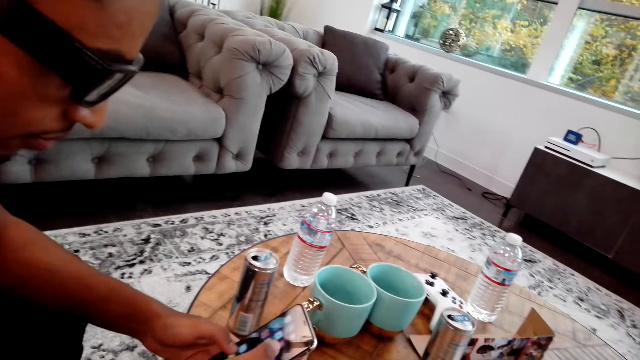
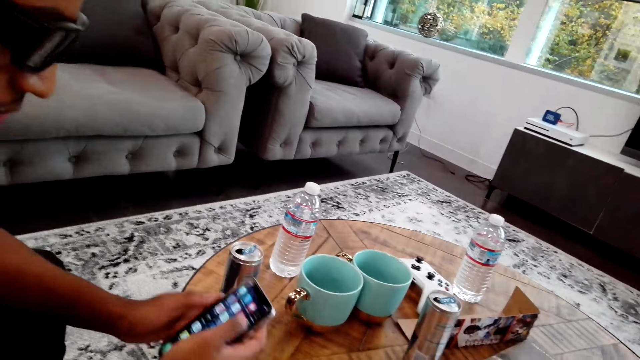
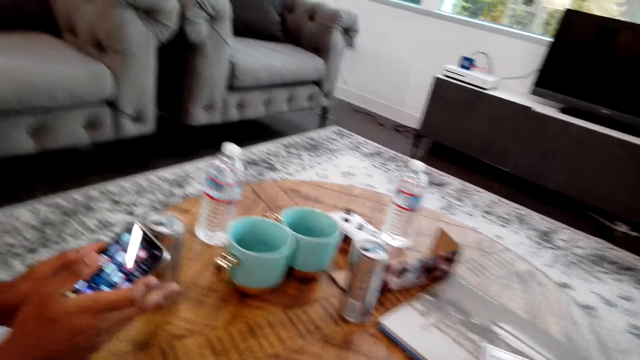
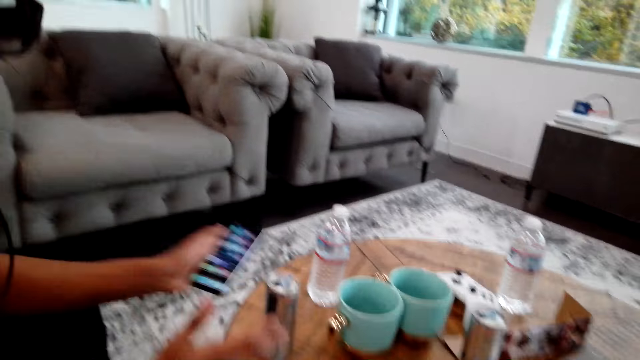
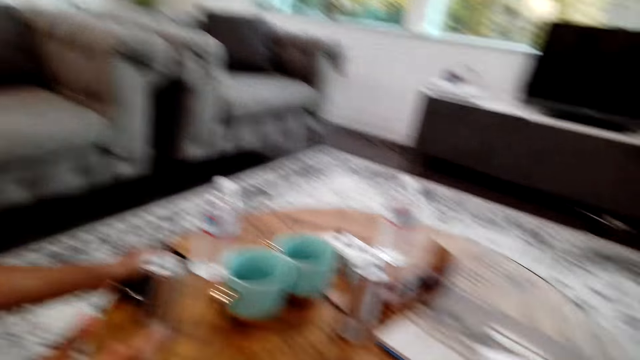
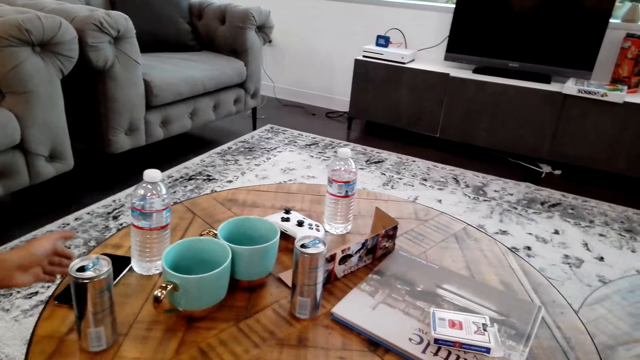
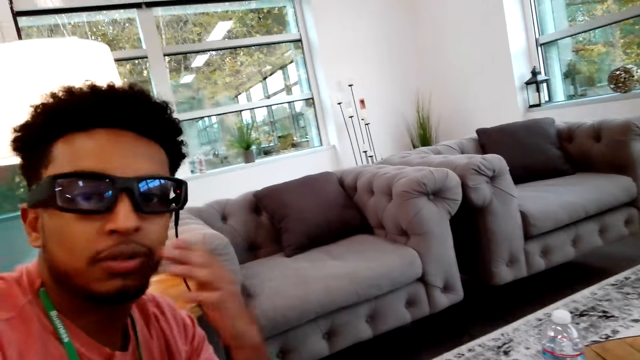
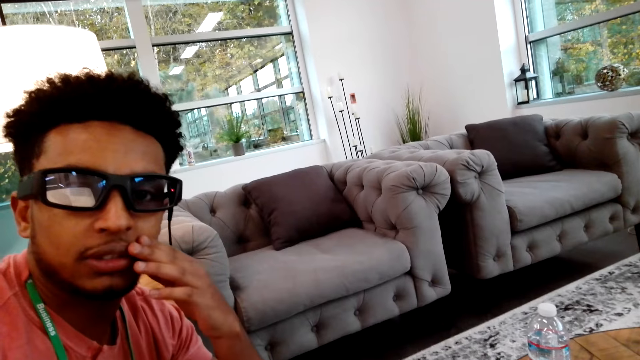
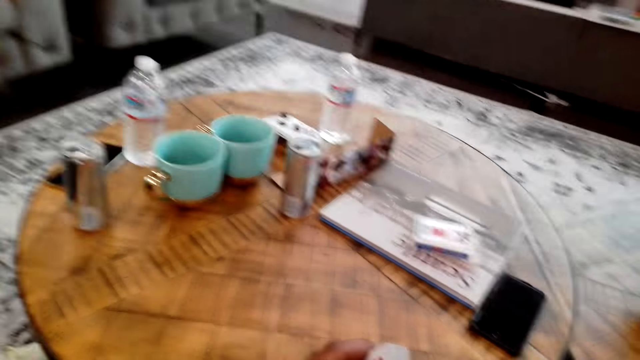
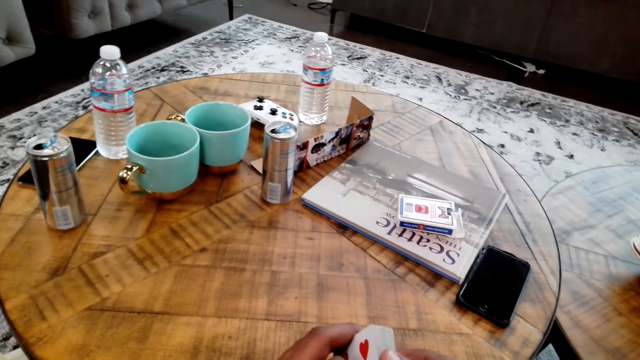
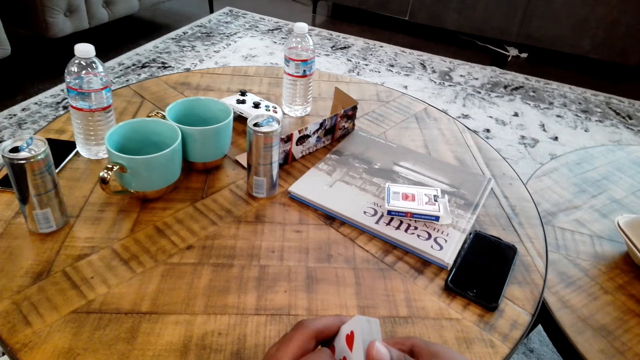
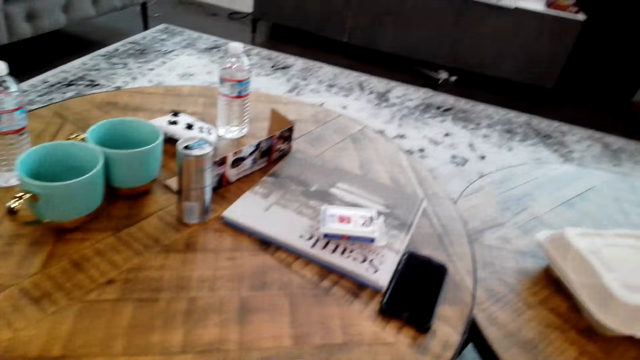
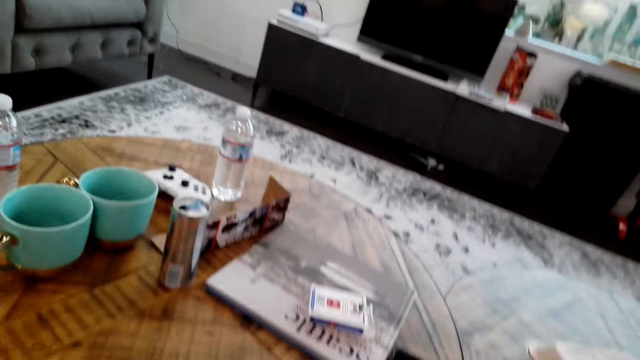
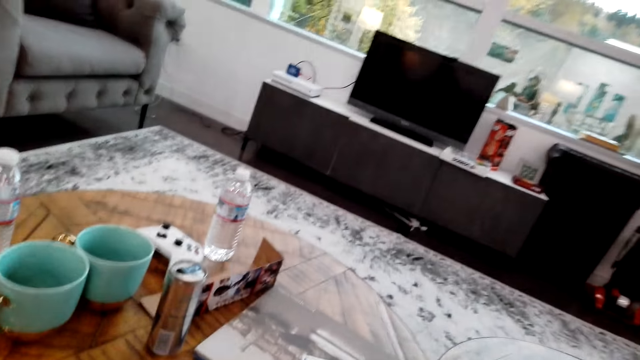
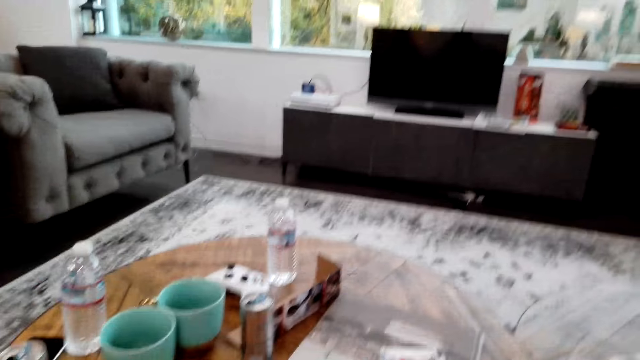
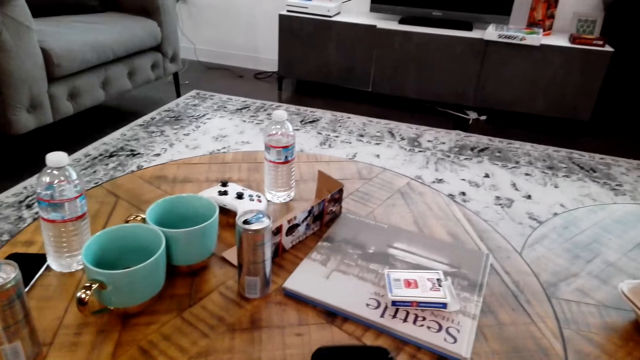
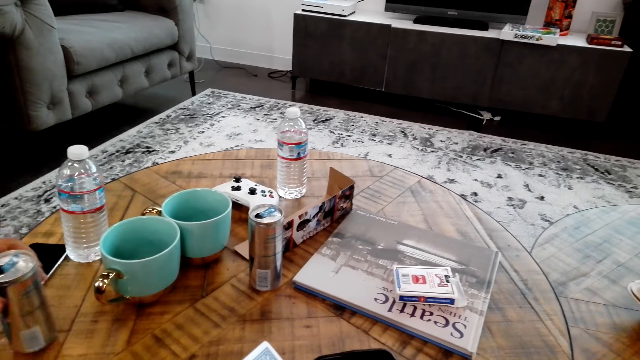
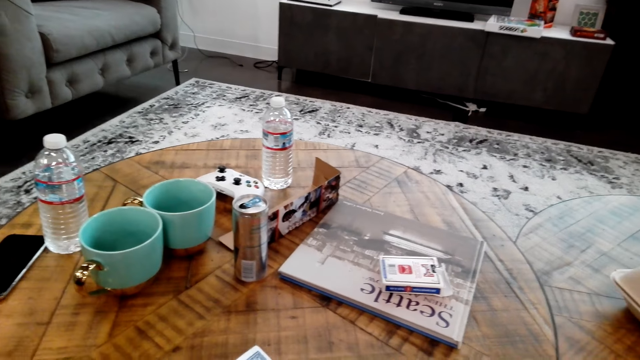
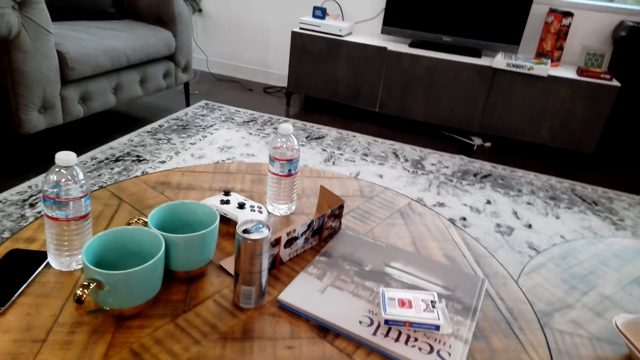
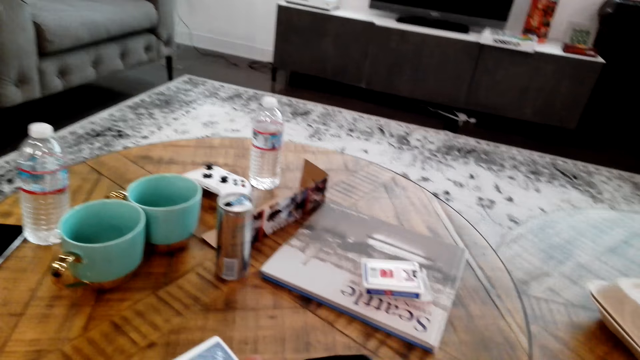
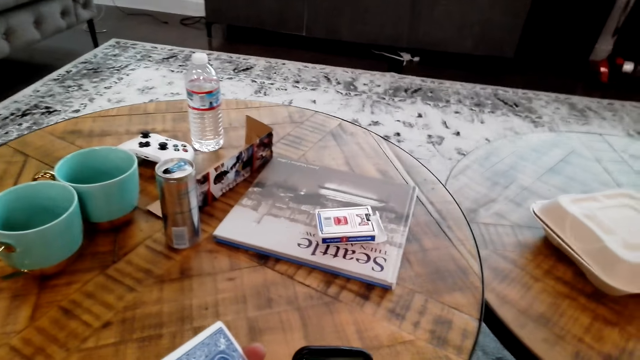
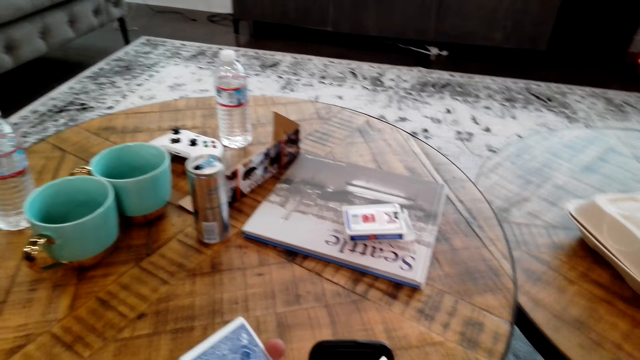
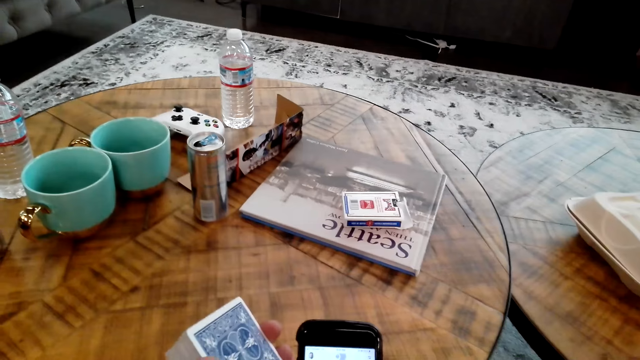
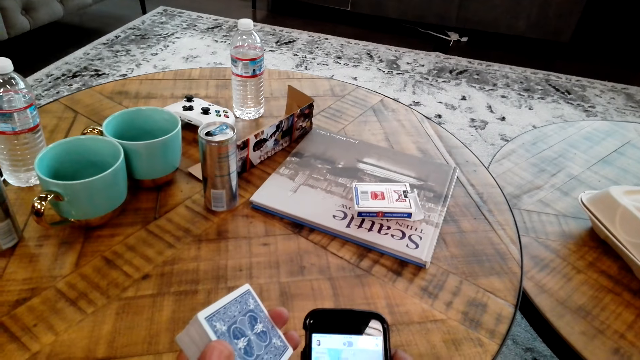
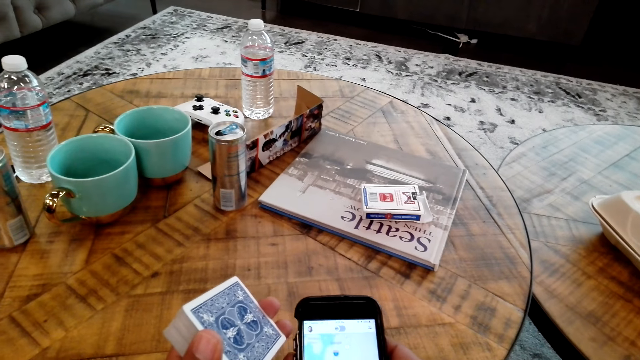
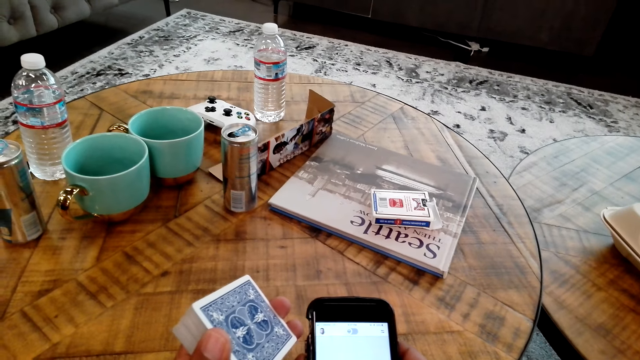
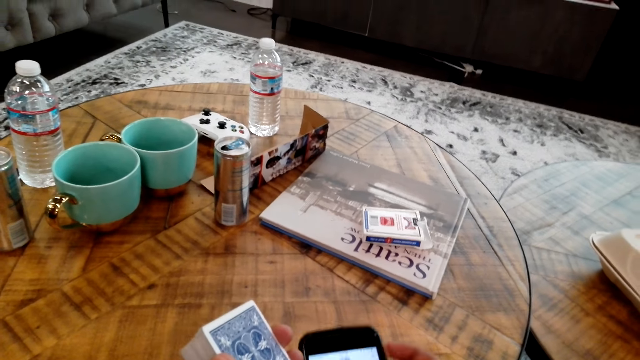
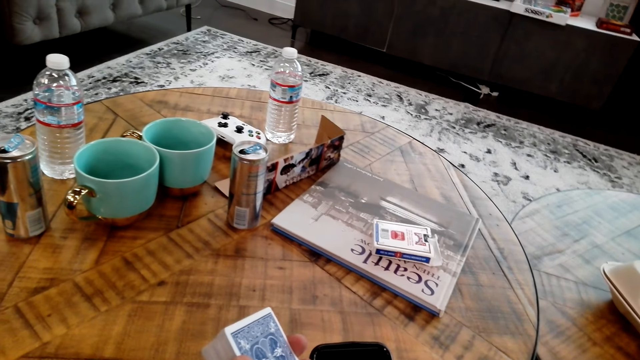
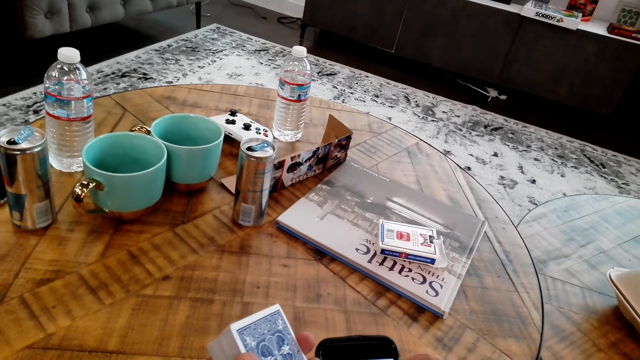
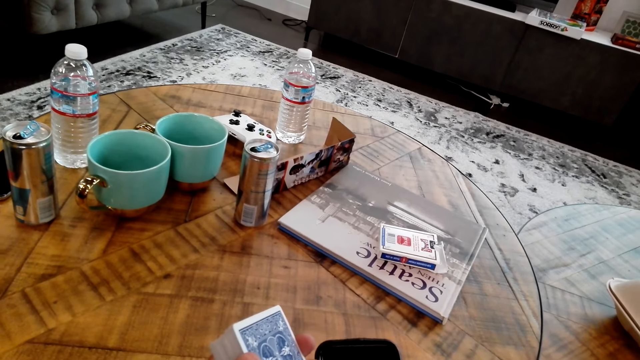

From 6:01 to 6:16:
A man operates the phone. The man places the phone on the table. The man touches the lip. The camera wearer looks around the room. The man touches the can from the table. The camera wearer operates the phone. They play cards with the man.

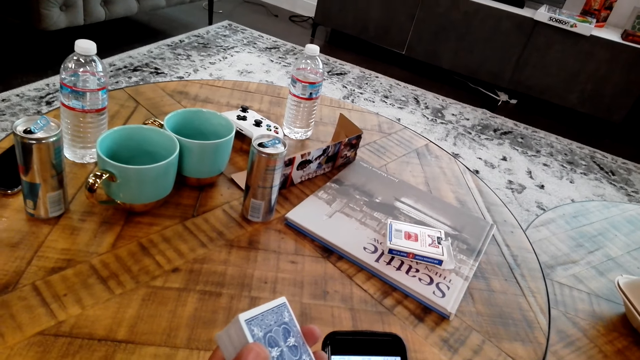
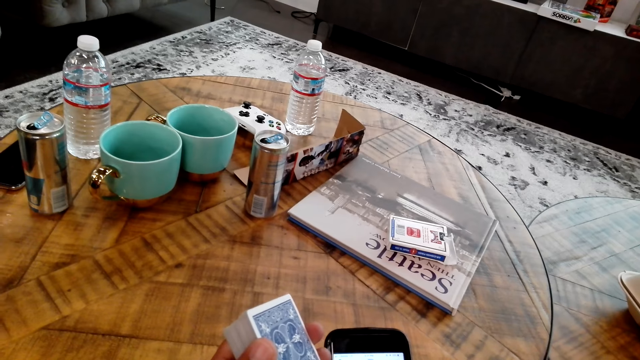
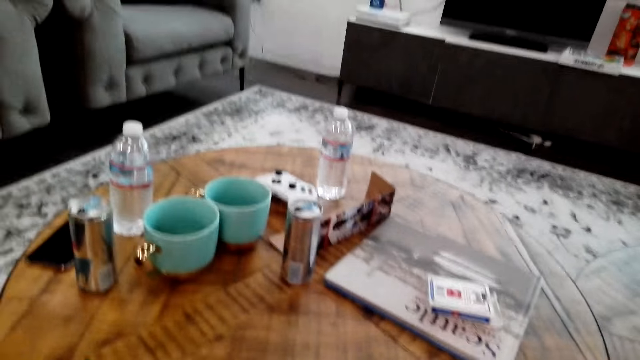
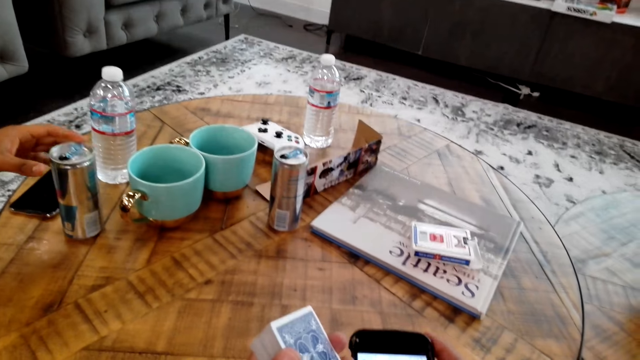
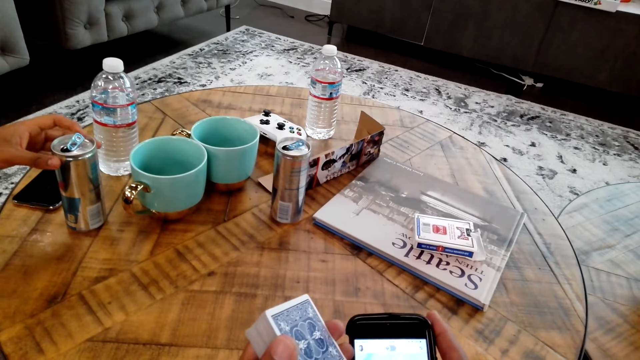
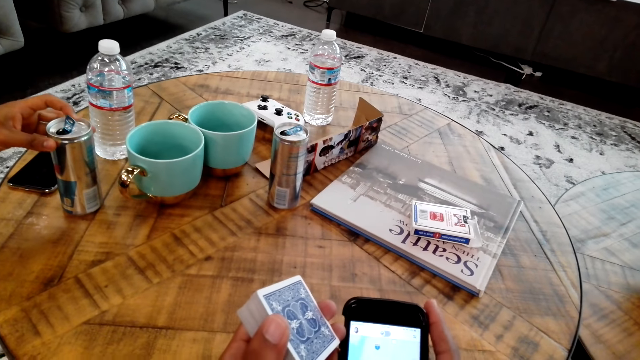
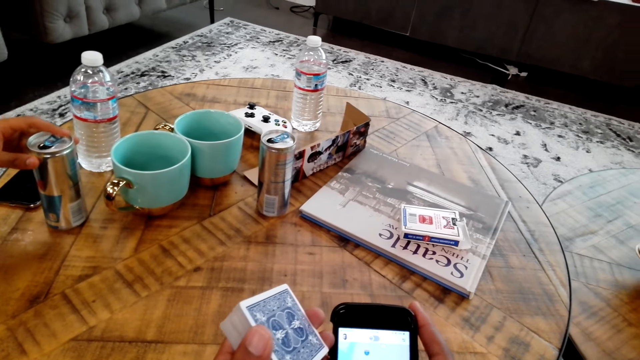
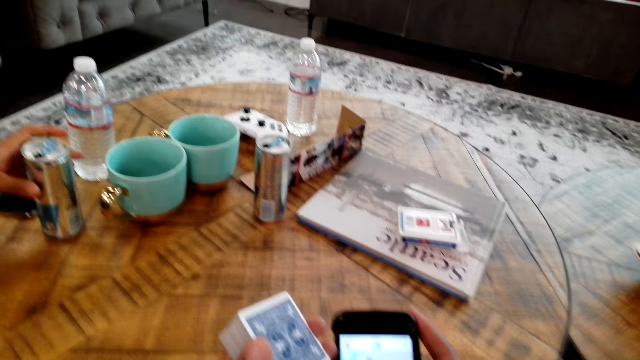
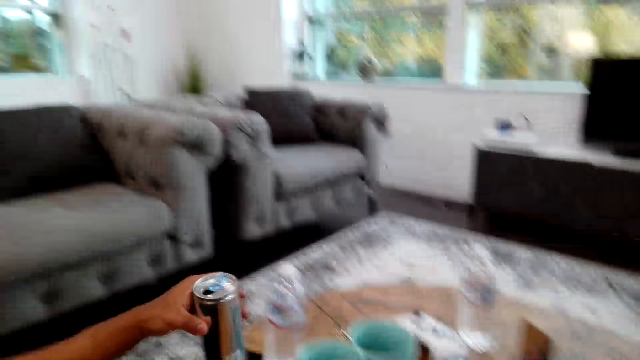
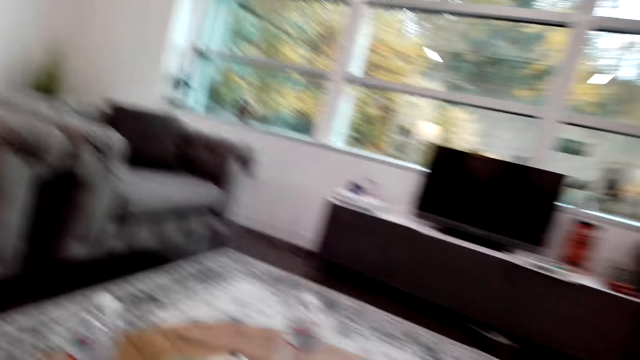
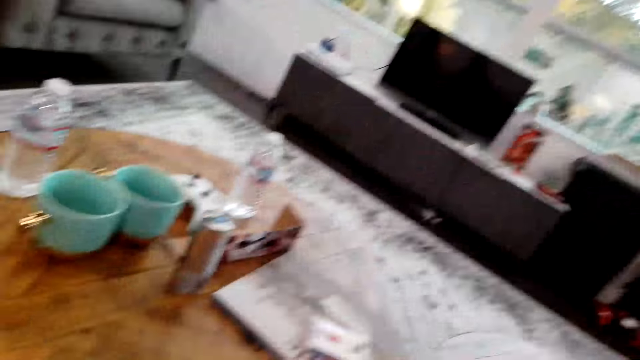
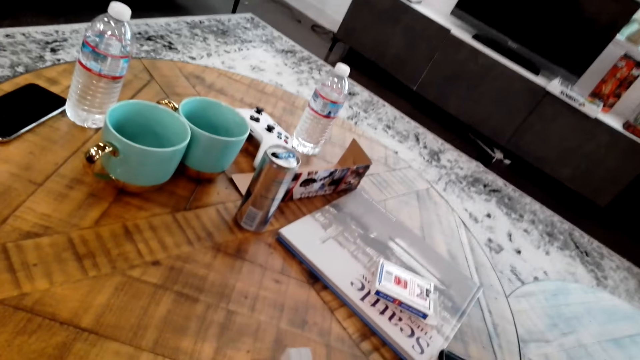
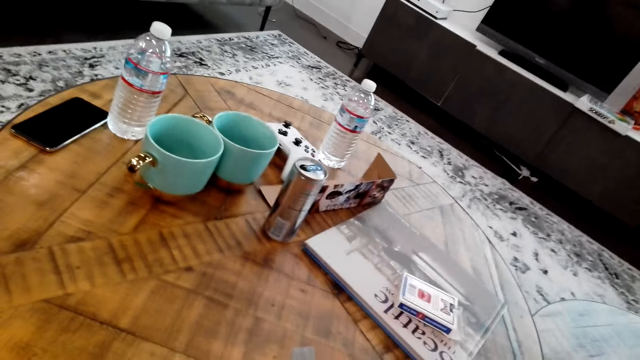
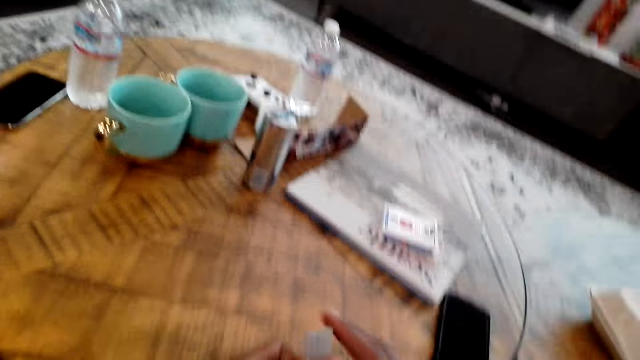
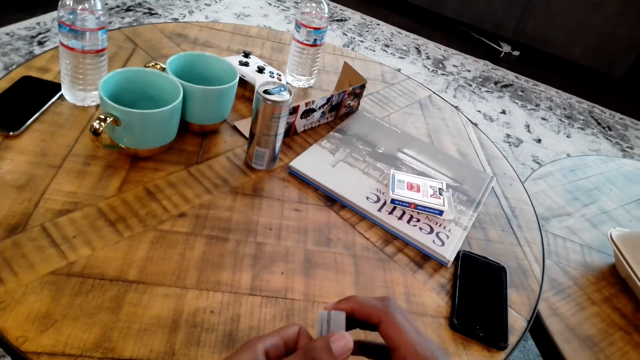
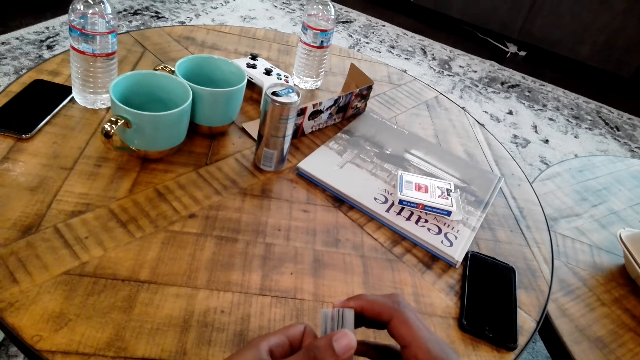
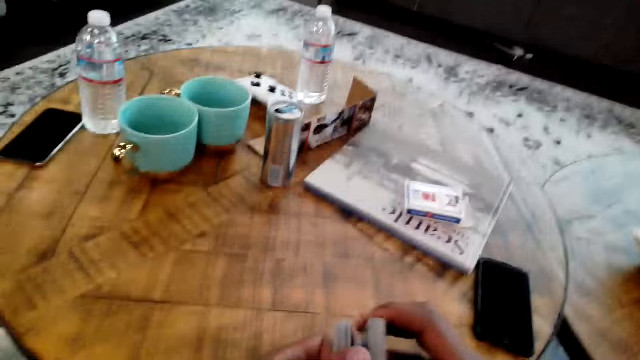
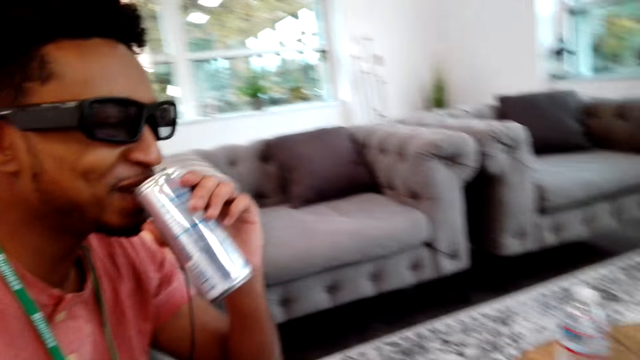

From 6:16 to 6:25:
A man picks up the can from the table. The man moves the can. The camera wearer moves cards in his hands.
